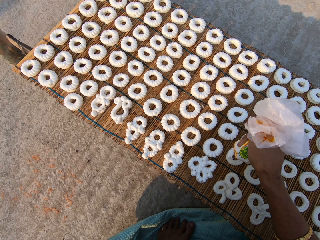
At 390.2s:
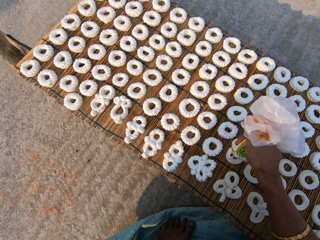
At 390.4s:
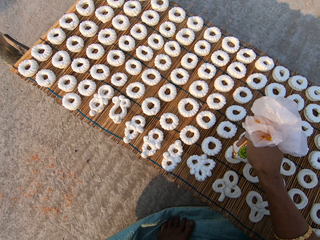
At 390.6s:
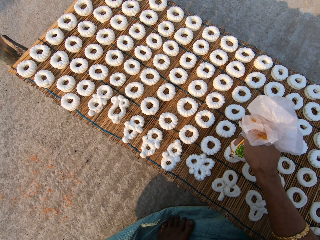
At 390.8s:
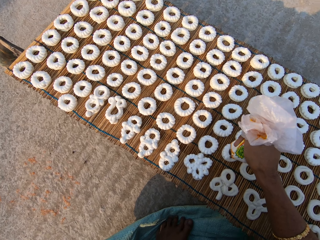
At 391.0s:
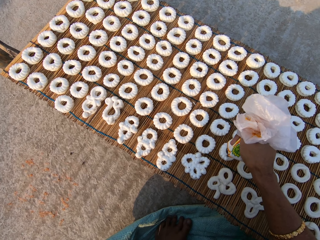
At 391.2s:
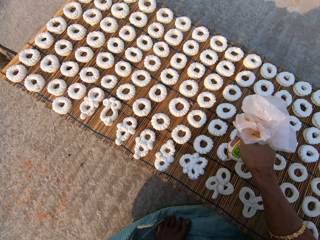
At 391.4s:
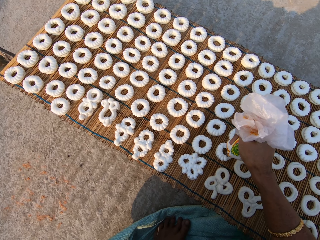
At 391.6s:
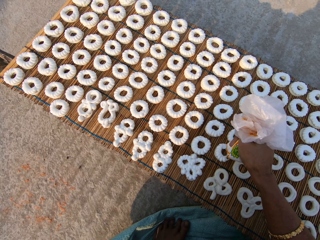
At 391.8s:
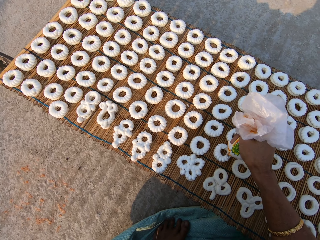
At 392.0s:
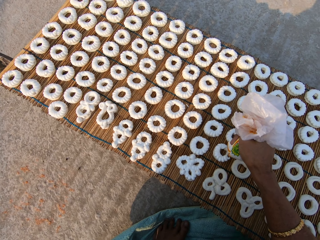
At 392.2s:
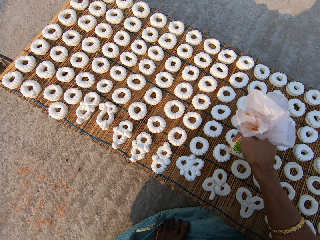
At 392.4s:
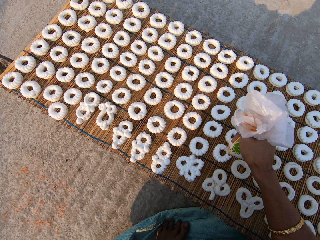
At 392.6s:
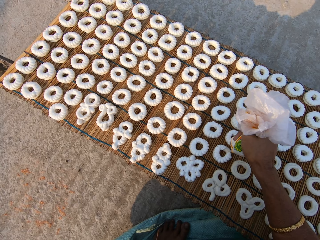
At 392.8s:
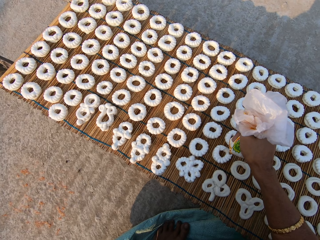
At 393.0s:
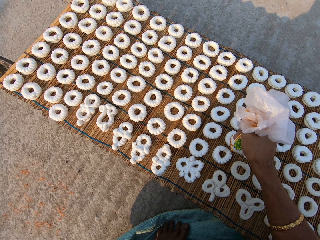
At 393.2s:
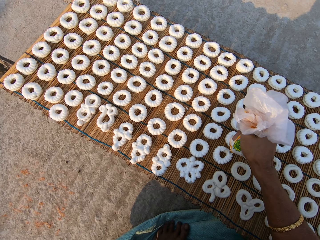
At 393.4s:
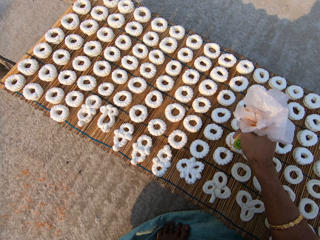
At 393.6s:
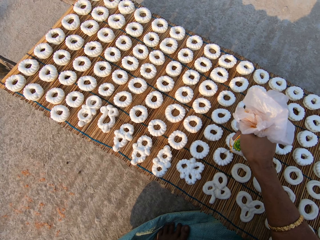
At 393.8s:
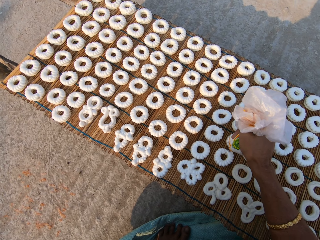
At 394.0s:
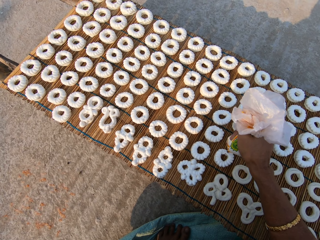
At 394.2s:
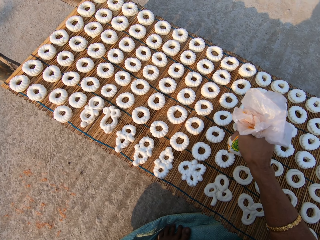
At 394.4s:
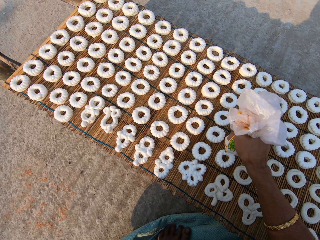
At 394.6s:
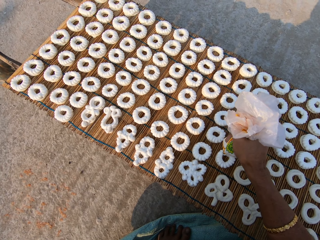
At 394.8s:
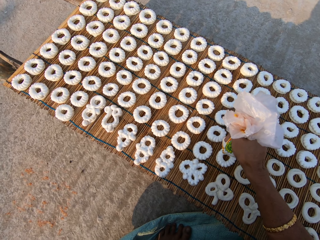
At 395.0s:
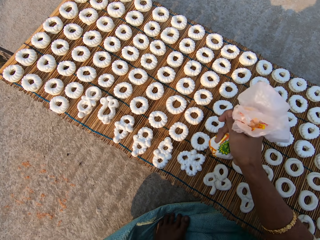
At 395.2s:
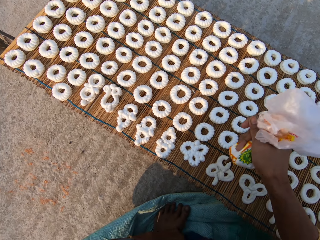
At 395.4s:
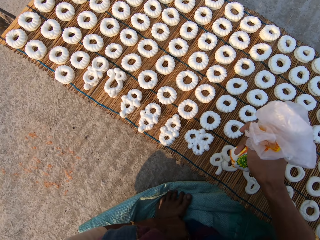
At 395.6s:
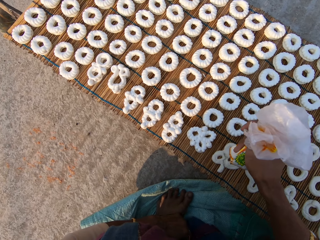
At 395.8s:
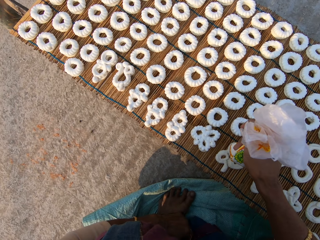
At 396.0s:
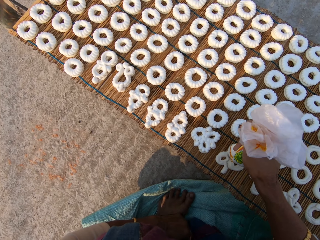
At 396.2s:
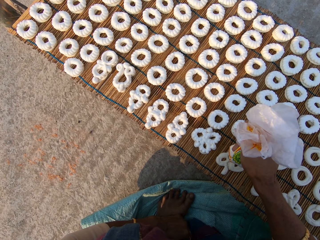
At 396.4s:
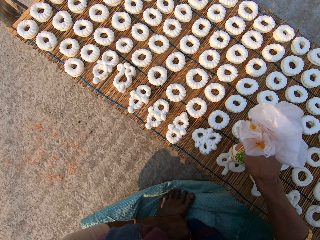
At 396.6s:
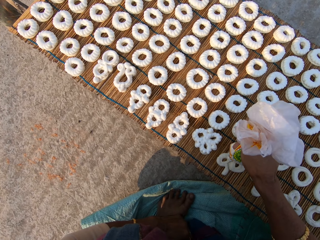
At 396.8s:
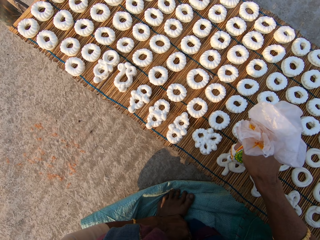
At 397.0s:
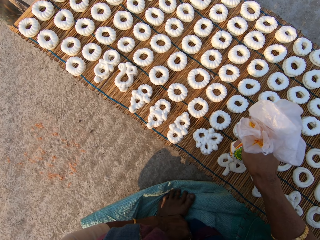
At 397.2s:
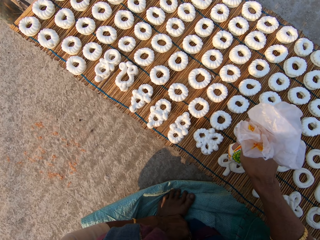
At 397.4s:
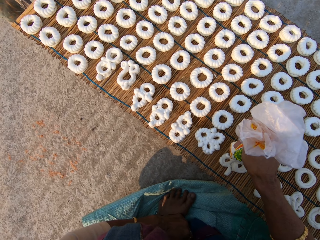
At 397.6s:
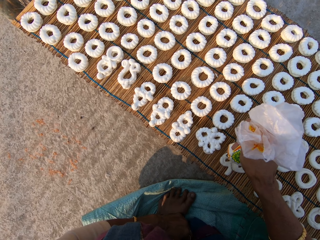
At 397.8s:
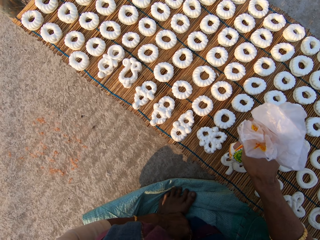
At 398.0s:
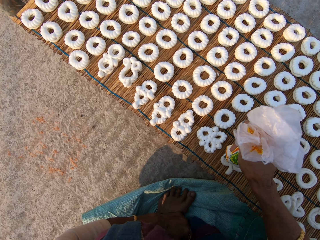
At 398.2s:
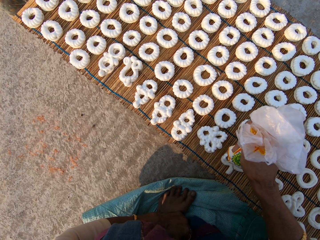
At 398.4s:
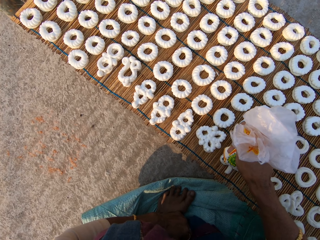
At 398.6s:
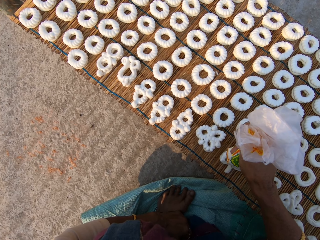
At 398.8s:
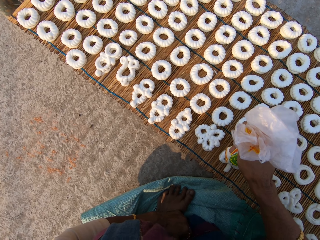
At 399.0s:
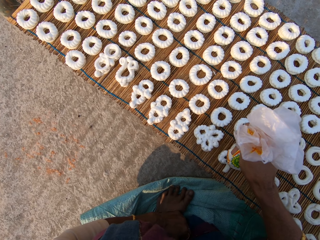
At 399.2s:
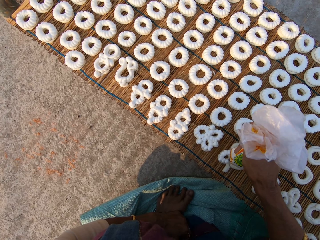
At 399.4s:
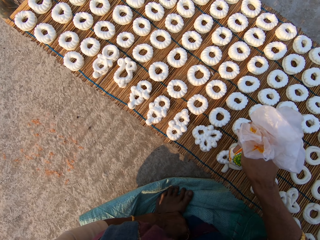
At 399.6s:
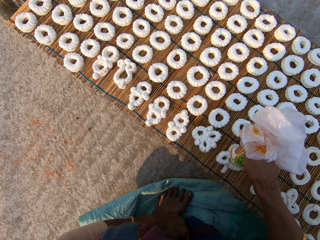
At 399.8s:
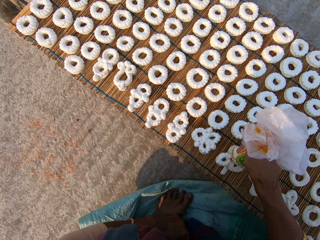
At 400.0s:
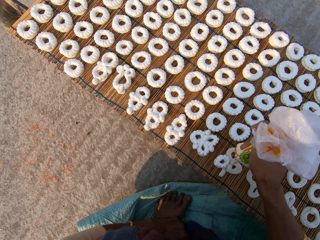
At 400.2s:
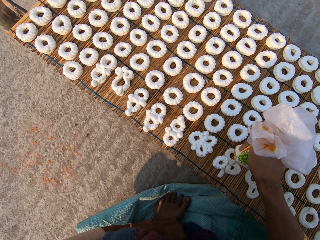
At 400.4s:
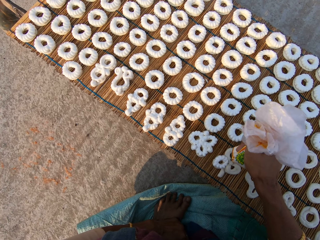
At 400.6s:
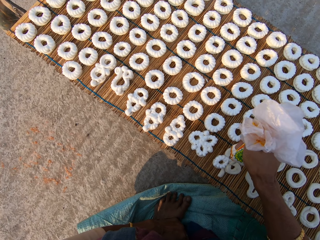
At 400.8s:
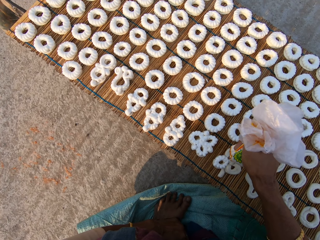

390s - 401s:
The camera wearer applies flour paste from the plastic bag on another dough on the mat.

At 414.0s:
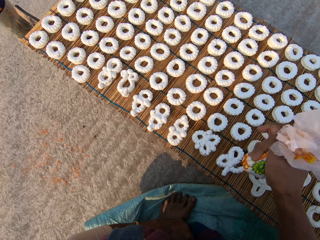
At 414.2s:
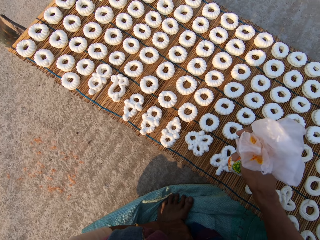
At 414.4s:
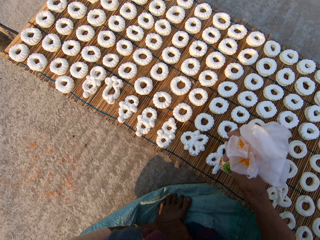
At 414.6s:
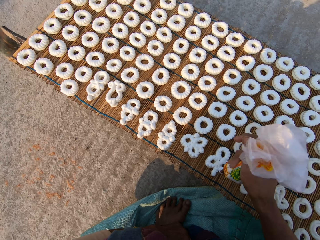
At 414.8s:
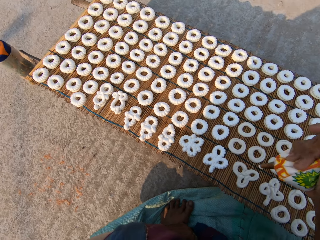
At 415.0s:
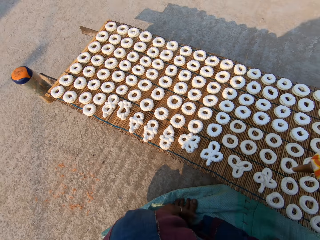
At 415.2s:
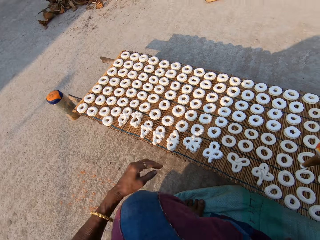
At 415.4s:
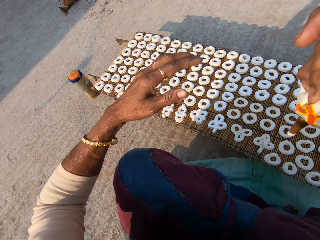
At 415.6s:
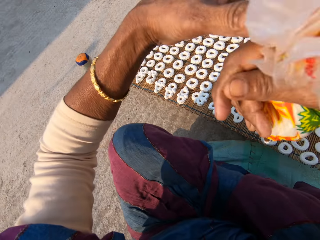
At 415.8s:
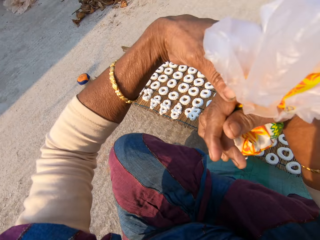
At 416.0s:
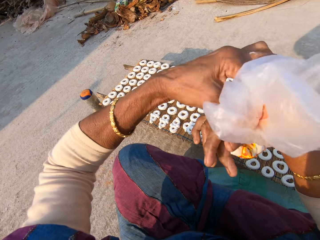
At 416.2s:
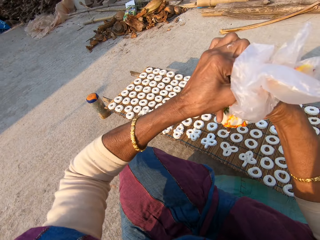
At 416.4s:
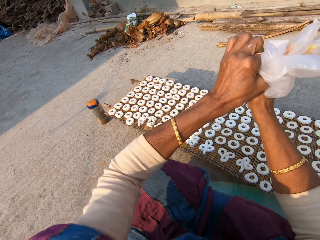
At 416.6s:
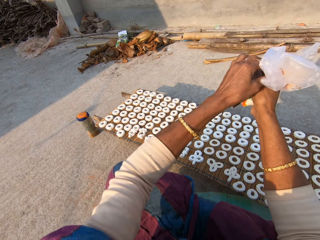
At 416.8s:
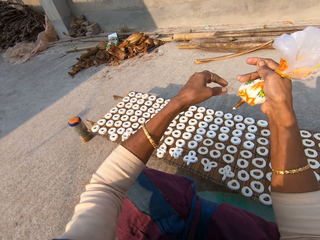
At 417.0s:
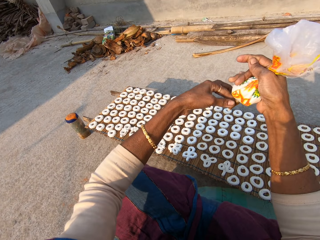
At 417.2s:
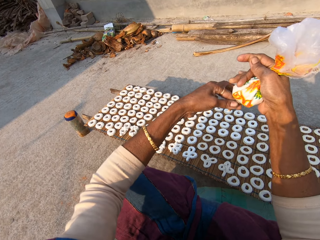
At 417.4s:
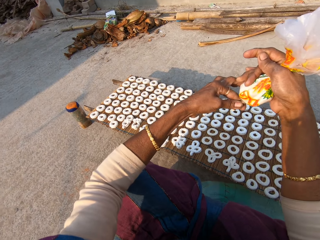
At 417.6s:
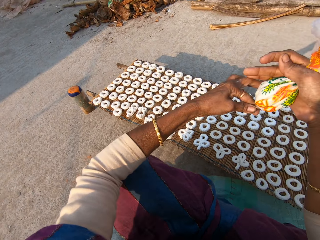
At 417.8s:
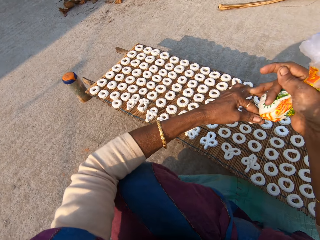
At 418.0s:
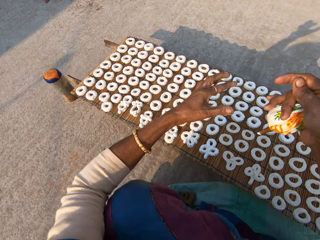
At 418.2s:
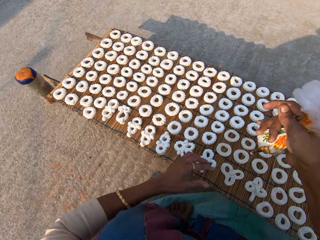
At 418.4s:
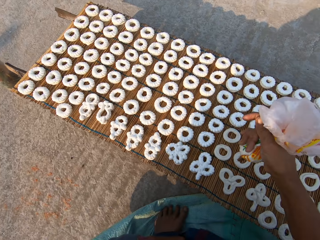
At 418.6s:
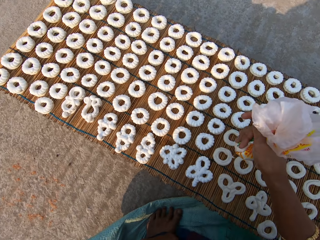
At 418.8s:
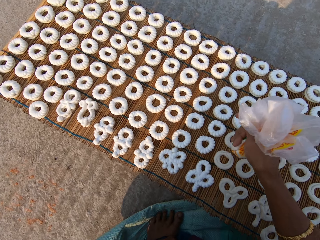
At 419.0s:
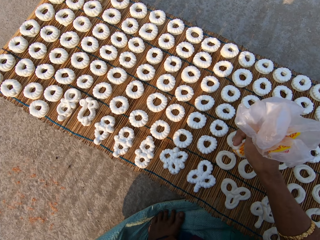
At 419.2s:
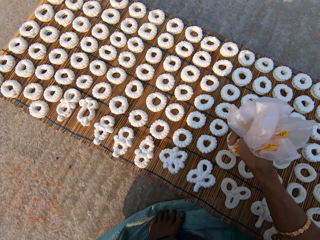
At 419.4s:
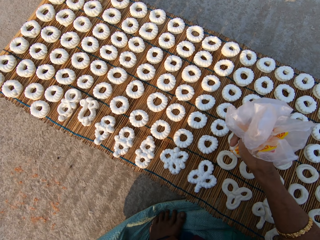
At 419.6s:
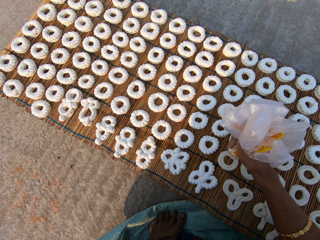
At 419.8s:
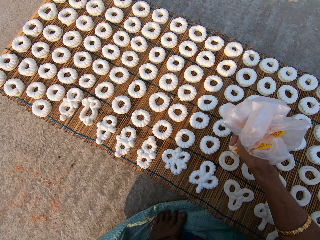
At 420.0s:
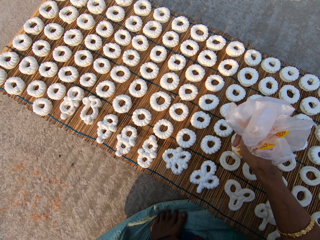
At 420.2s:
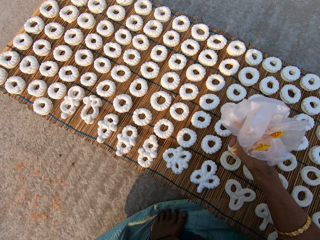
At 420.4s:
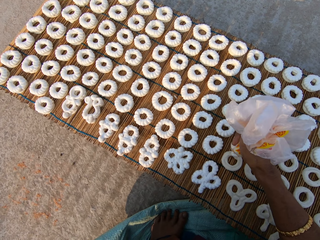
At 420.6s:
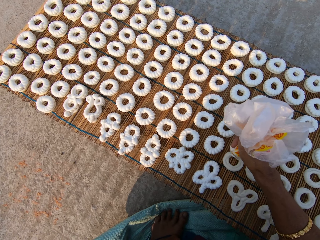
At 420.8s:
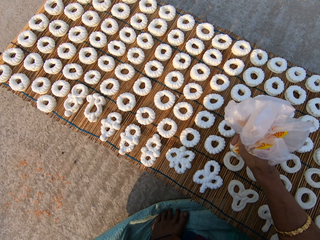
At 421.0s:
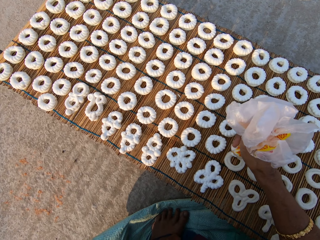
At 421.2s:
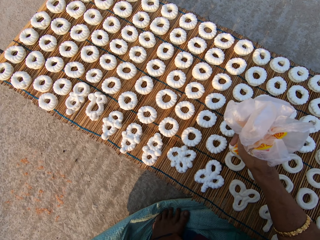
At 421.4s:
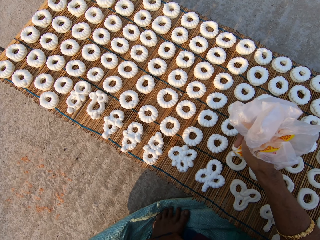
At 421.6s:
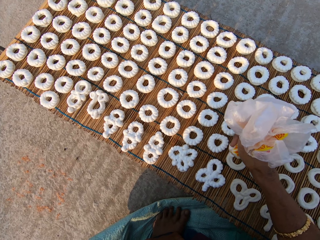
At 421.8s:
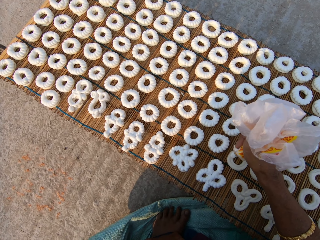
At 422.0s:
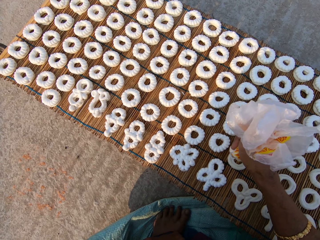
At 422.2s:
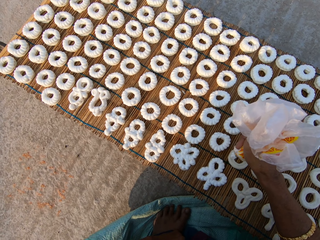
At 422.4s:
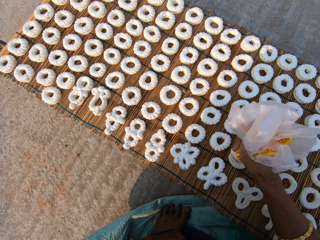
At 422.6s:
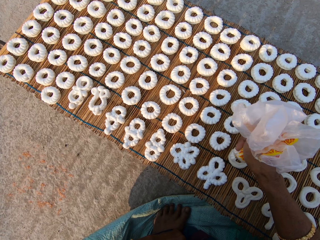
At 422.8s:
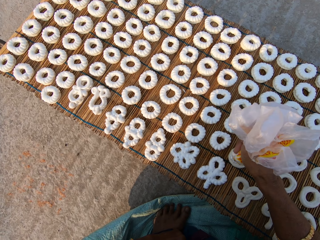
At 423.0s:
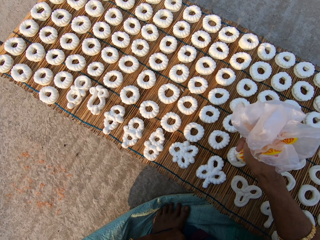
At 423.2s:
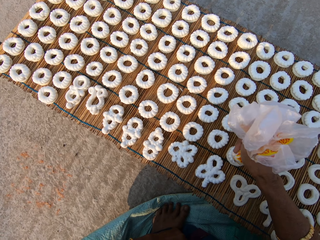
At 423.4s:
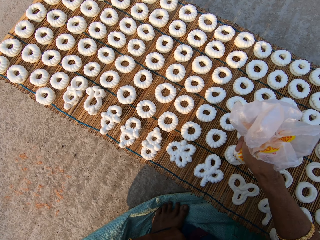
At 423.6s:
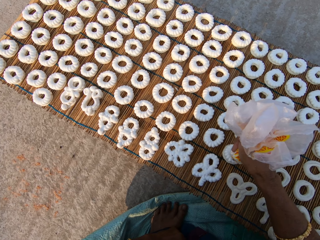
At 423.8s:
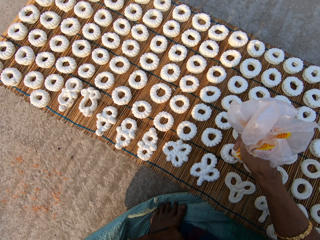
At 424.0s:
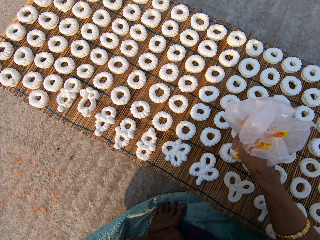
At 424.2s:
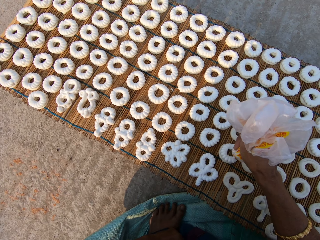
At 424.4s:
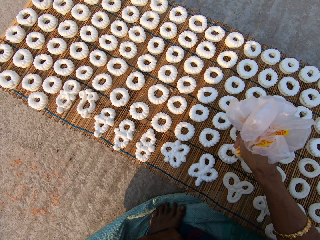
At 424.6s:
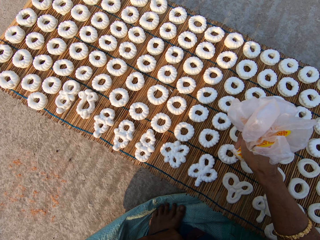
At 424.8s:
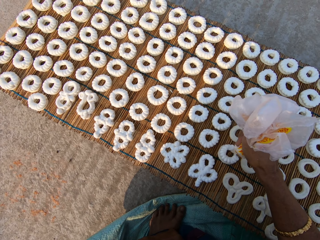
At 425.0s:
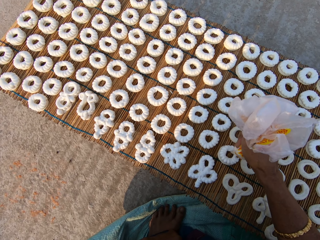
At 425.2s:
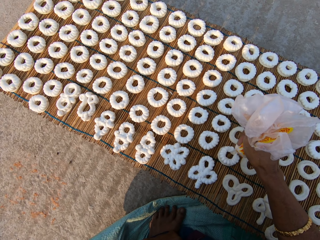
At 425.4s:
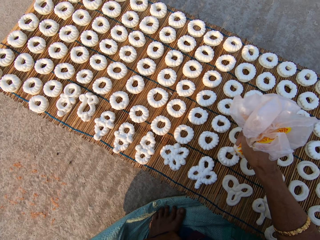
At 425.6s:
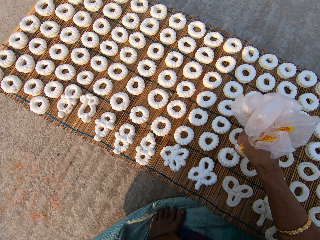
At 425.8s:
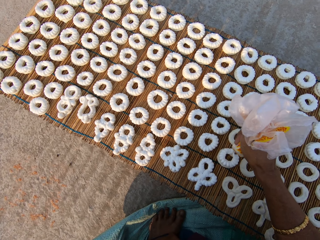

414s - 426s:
The camera wearer tightens the plastic bag with cream. They adjust the plastic bag nozzle with the left hand. They apply flour paste from the plastic bag on another dough on the mat.
